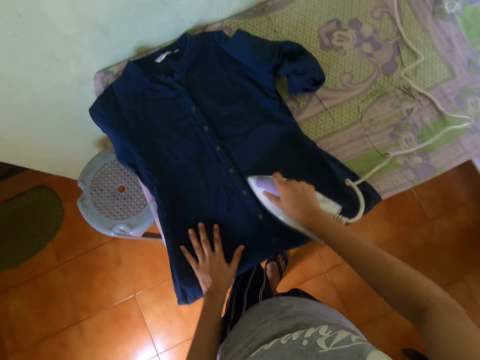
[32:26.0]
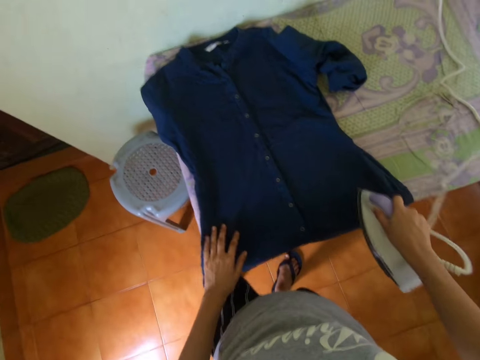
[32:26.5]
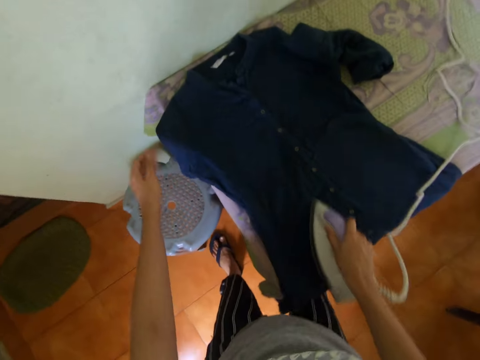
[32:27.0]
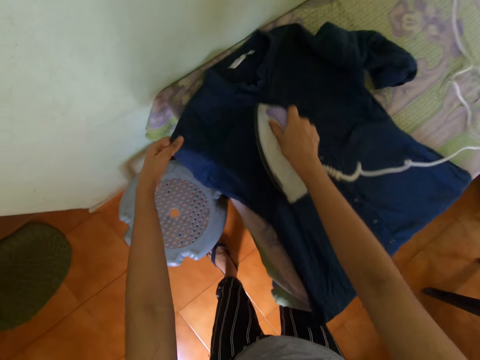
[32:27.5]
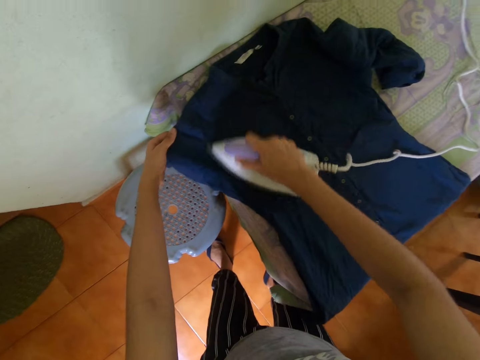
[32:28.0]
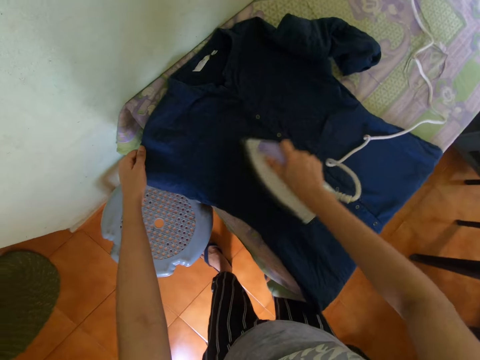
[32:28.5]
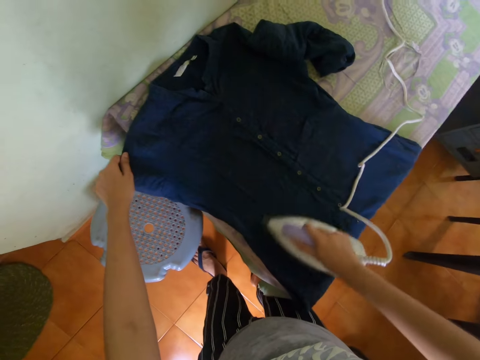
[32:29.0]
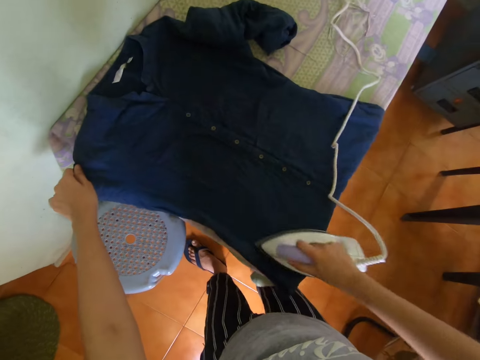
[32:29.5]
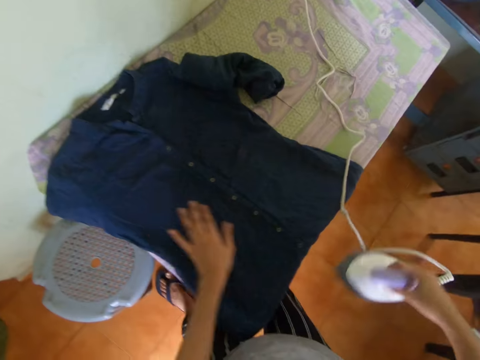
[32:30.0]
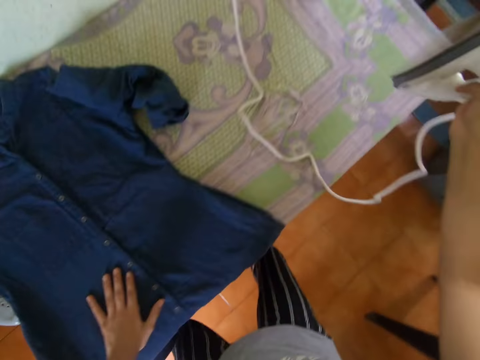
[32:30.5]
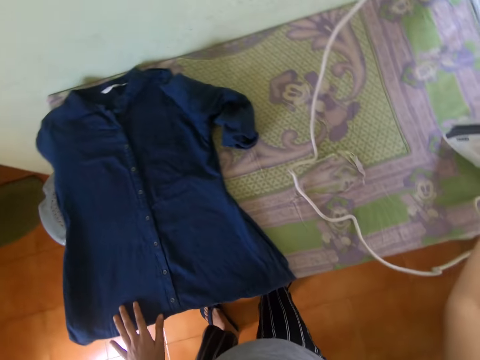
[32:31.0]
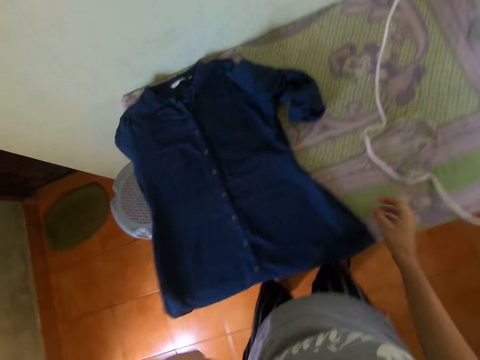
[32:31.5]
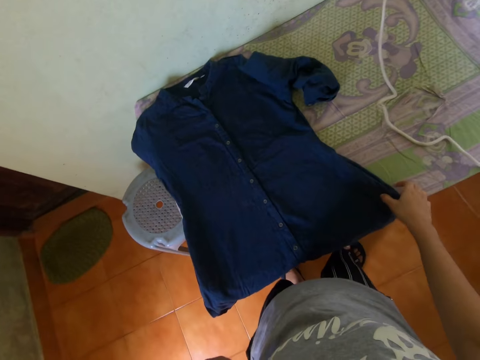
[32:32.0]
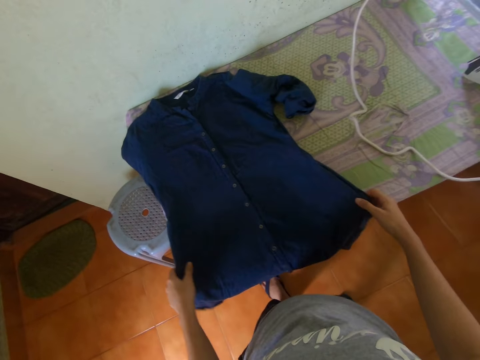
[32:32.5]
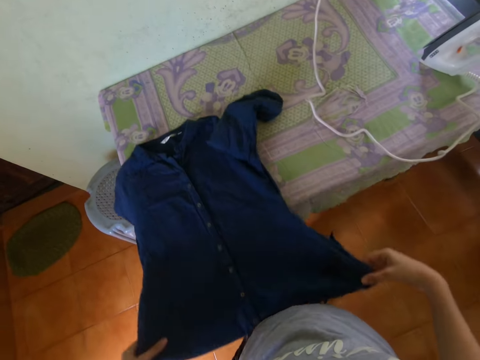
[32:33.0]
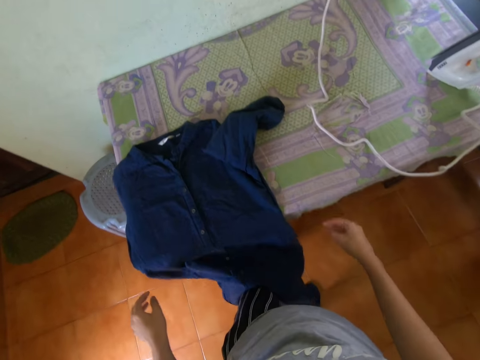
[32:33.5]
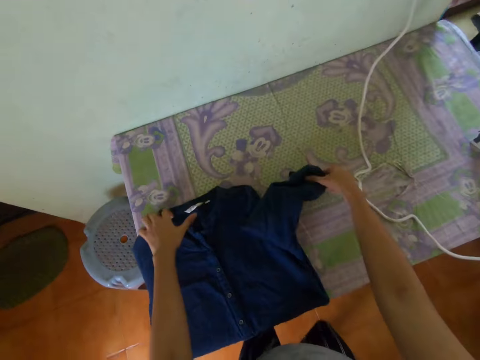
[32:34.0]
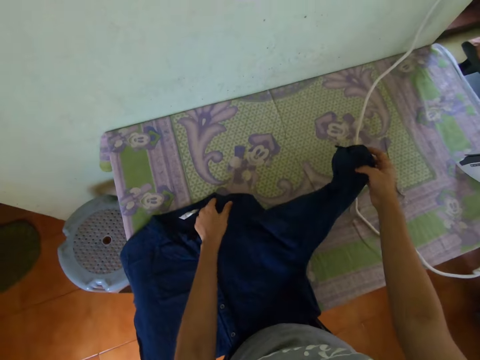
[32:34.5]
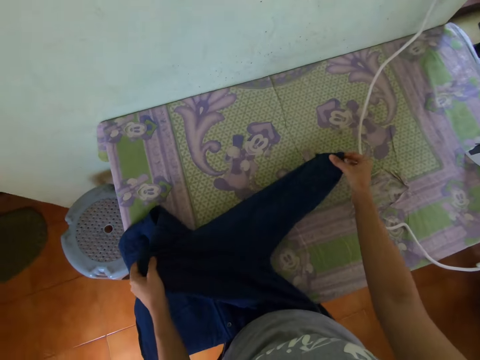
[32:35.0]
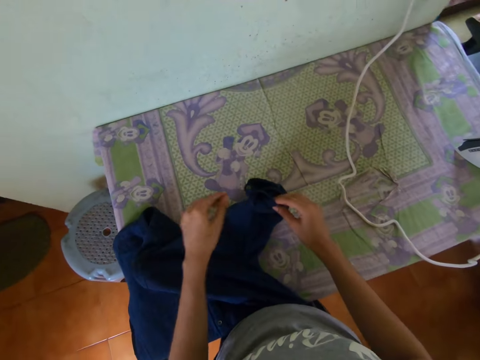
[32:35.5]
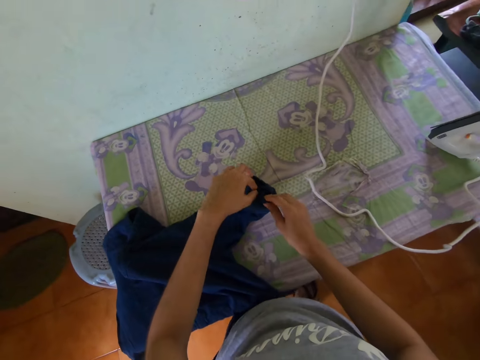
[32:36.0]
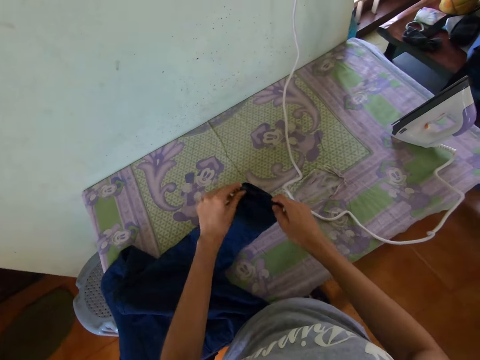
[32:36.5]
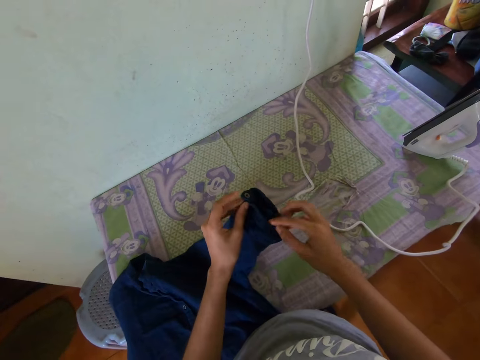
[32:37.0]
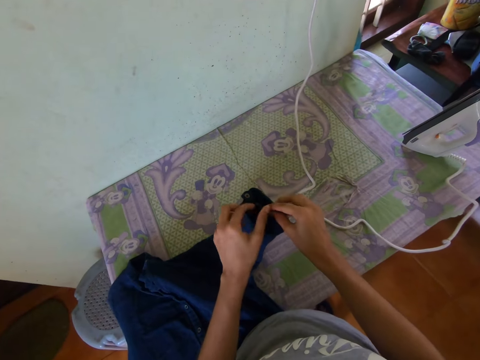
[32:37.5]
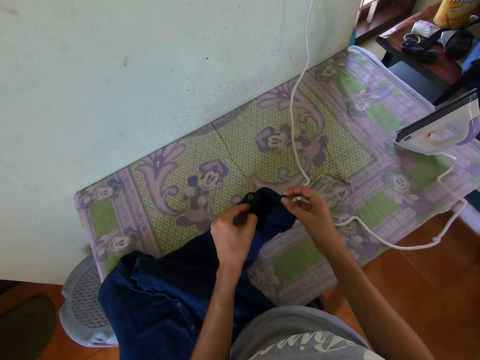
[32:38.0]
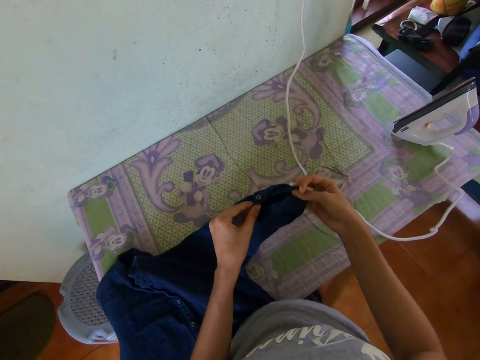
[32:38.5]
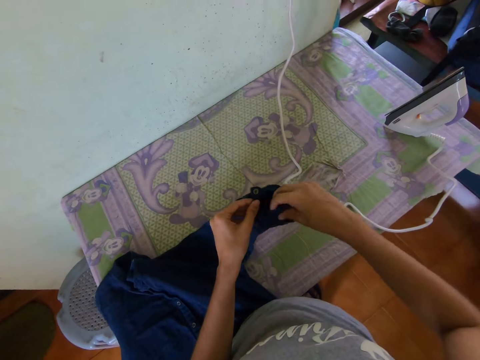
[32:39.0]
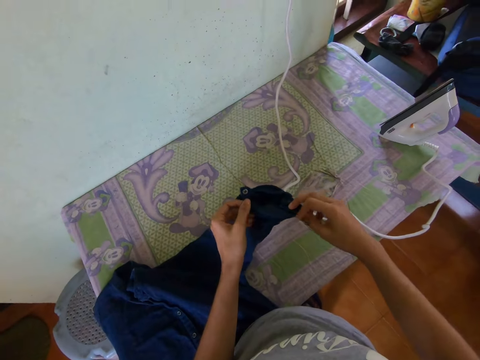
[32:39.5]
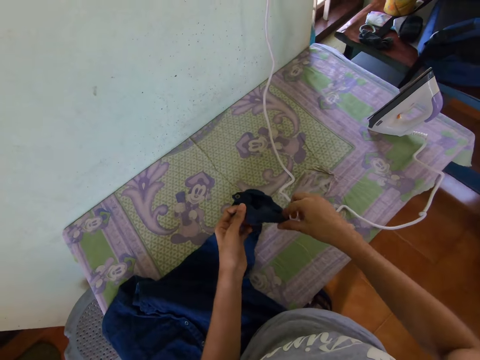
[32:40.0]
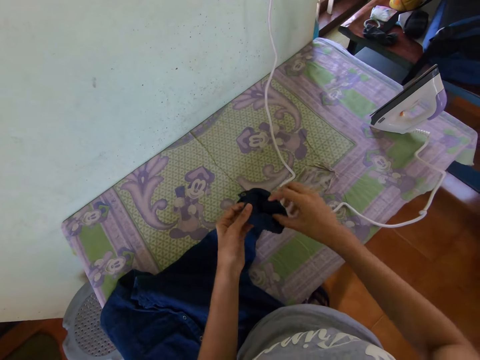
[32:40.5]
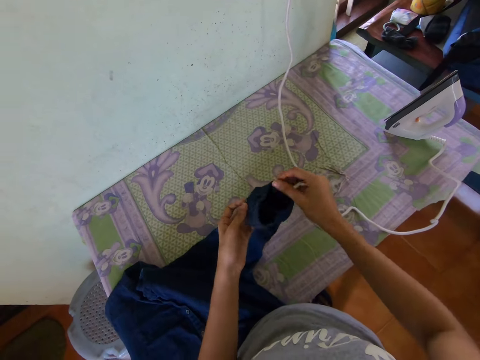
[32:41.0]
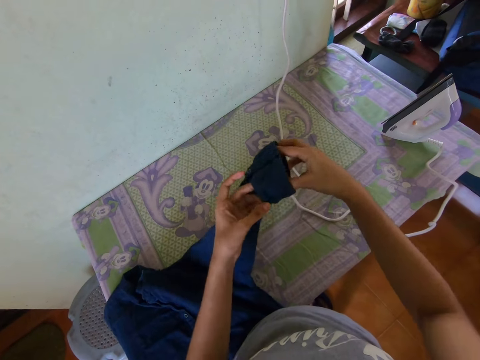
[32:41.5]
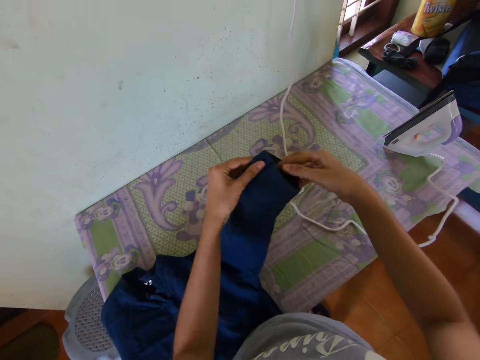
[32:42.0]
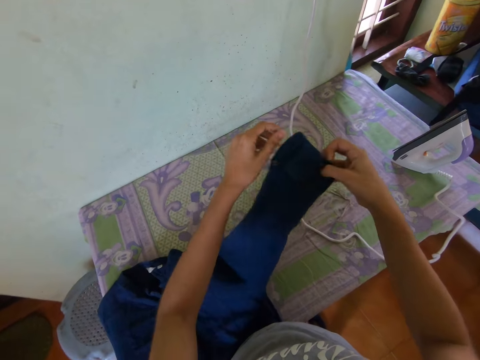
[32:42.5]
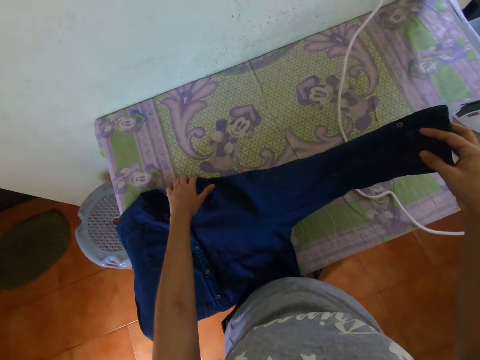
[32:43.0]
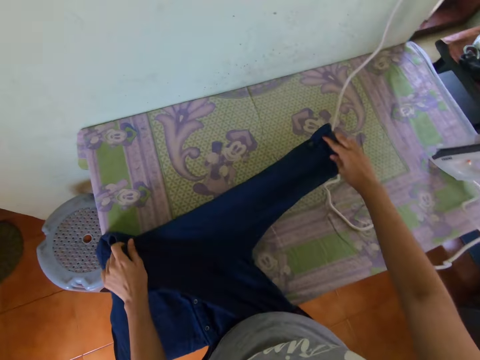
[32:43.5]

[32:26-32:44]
The camera wearer holds the shirt with her left hand. She places her left hand on the shirt on the table. She places the iron in her right hand on the table. She moves the shirt on the table with both hands. She picks the sleeve of the shirt with her right hand. She arranges the sleeve of the shirt with both hands.

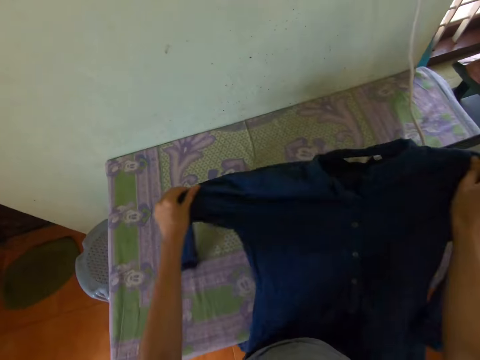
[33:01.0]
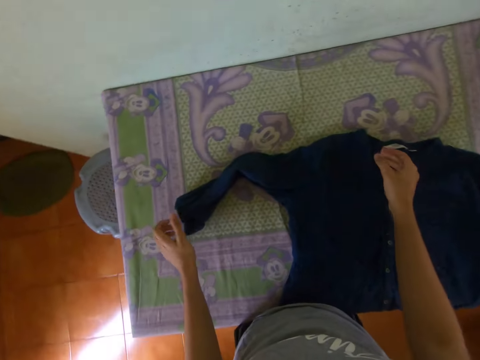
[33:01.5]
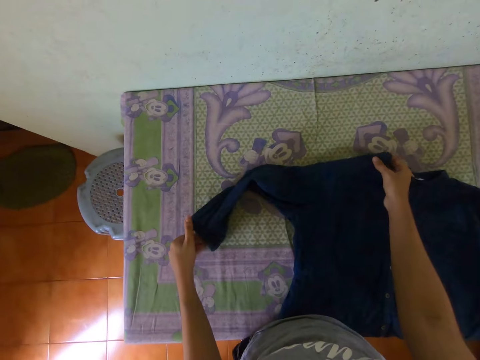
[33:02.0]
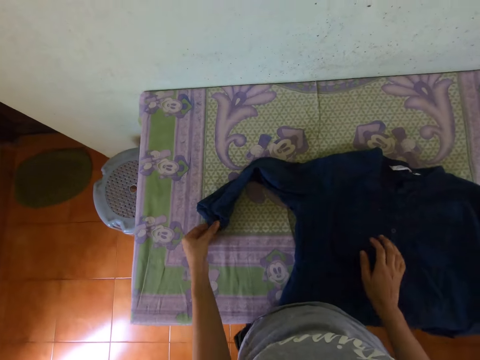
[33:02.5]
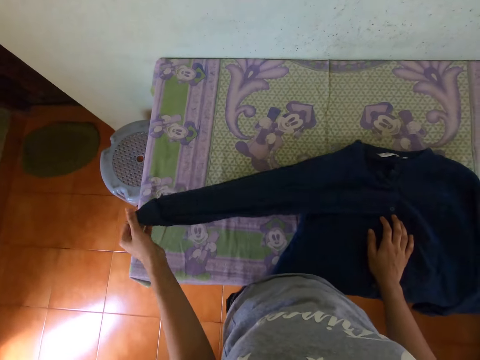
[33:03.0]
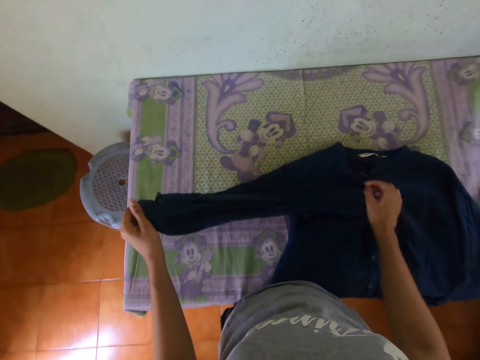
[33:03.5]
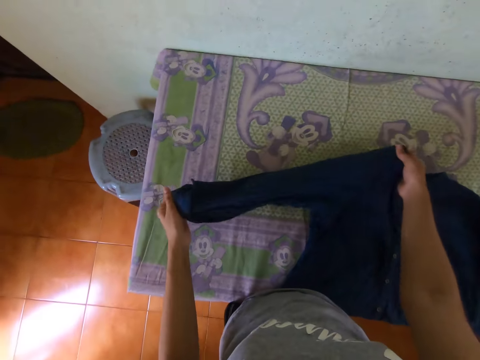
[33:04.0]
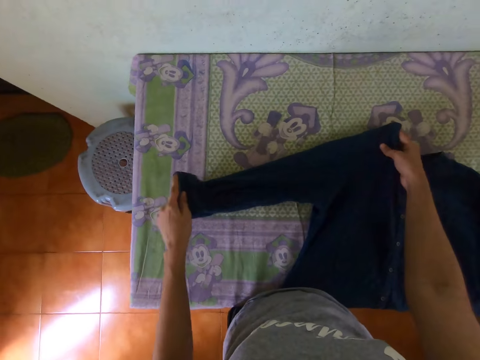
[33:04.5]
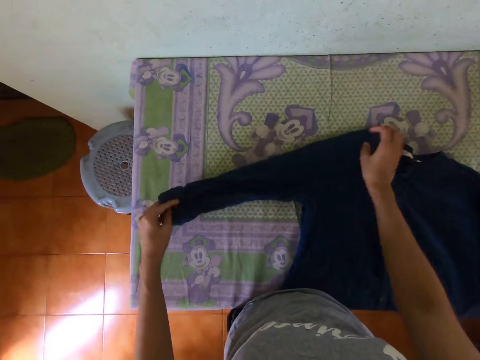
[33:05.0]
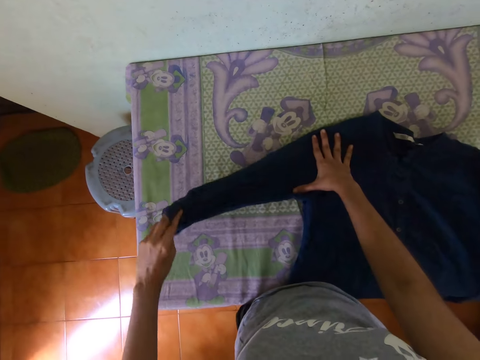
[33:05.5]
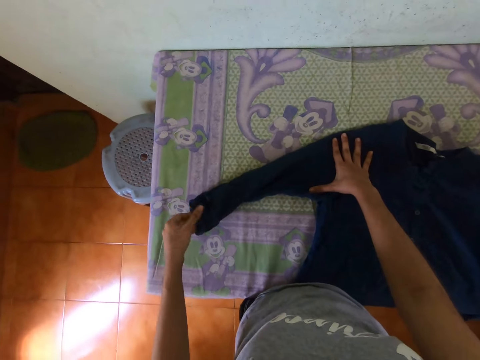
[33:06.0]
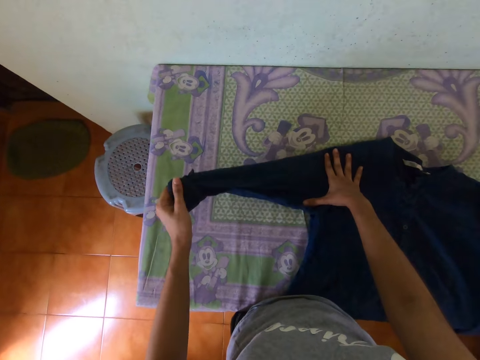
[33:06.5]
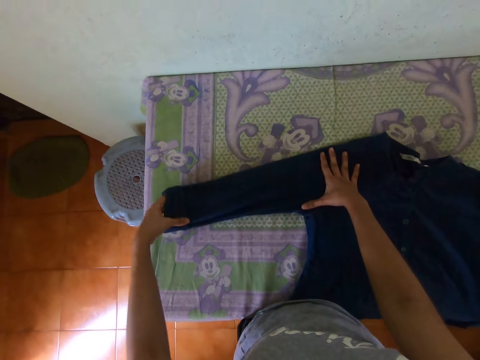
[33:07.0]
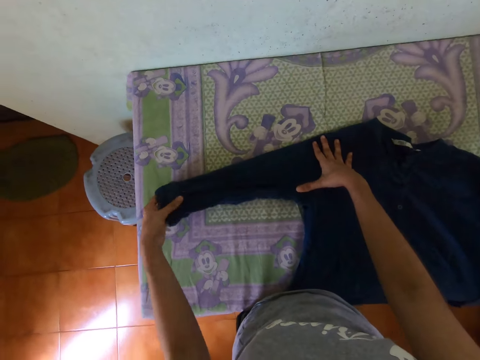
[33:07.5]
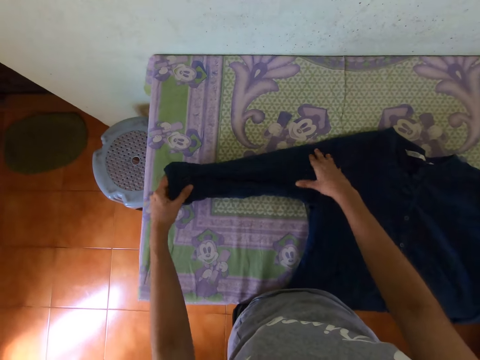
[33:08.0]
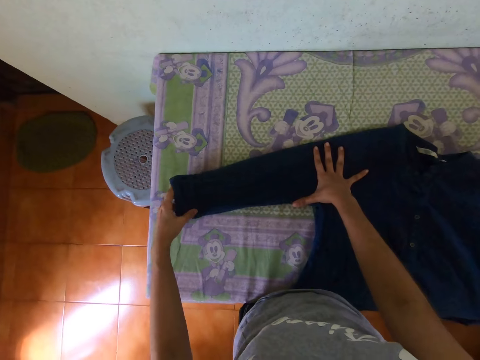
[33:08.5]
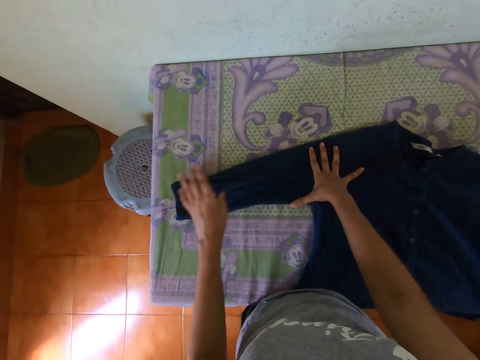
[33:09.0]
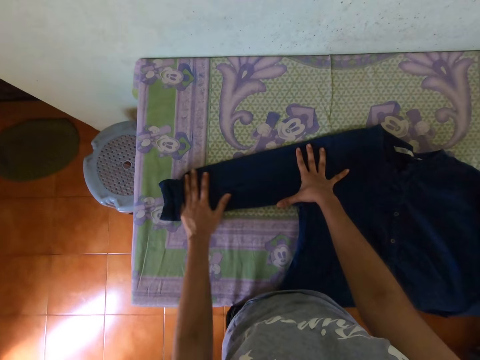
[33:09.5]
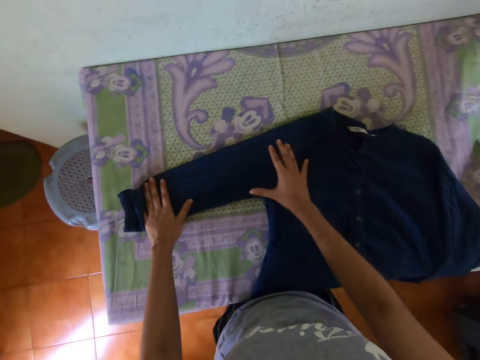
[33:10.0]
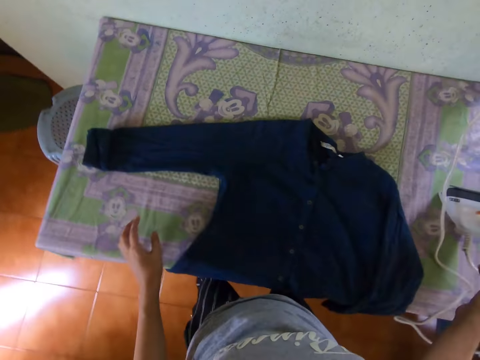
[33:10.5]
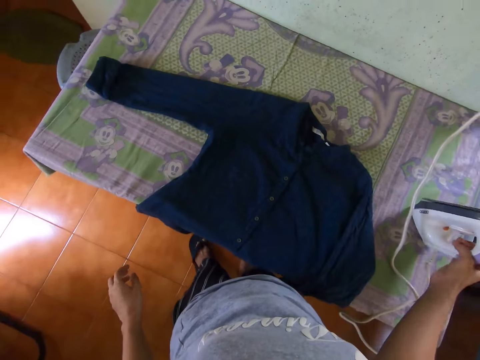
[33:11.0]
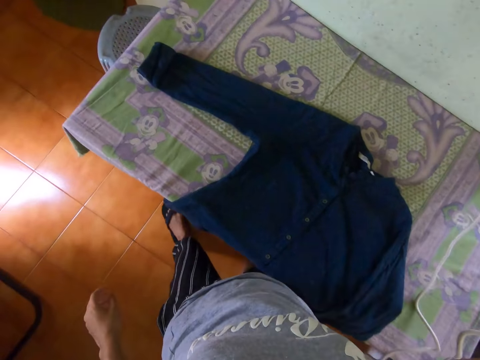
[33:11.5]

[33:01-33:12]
The camera wearer places the shirt in her hands on the table. She picks the sleeve of the shirt with her left hand. She places her right hand on the shirt on the table. She arranges the sleeve of the shirt on the table with her left hand. She picks the iron from the table with her right hand.
